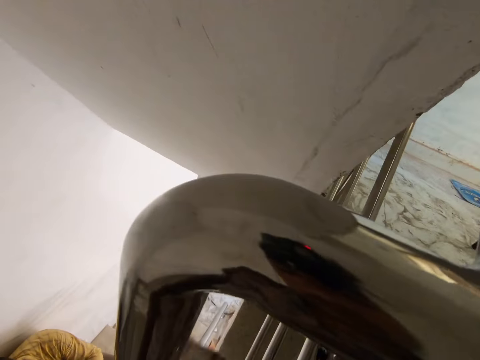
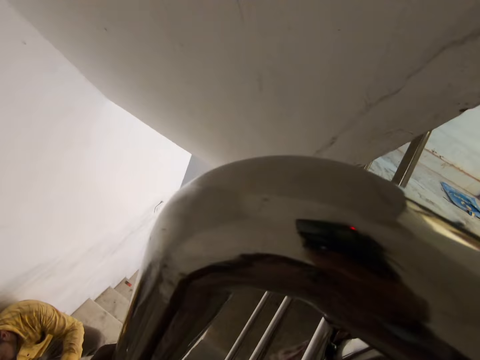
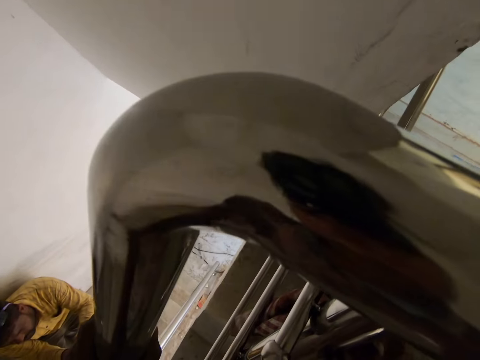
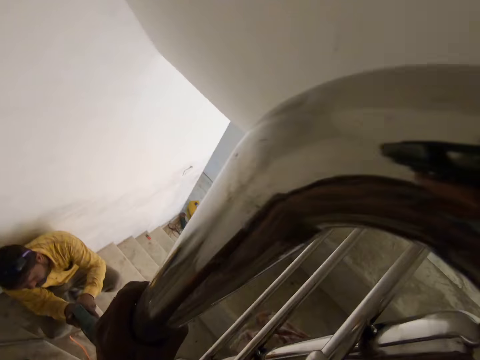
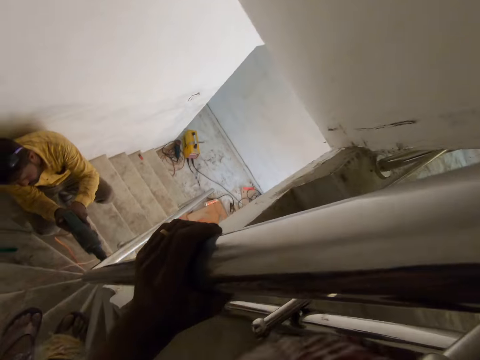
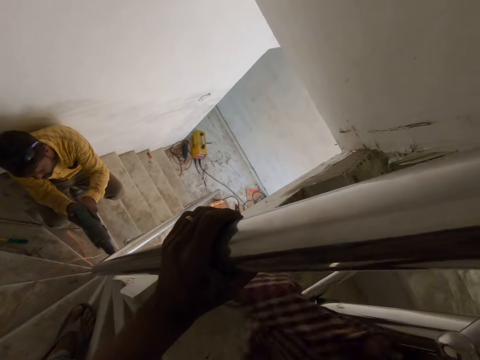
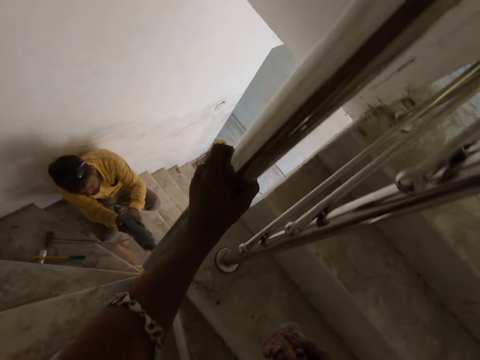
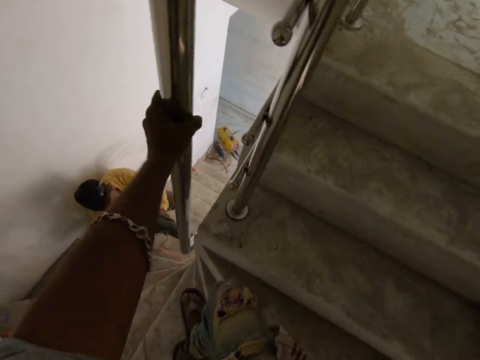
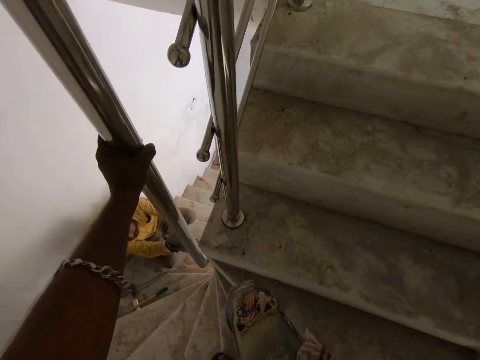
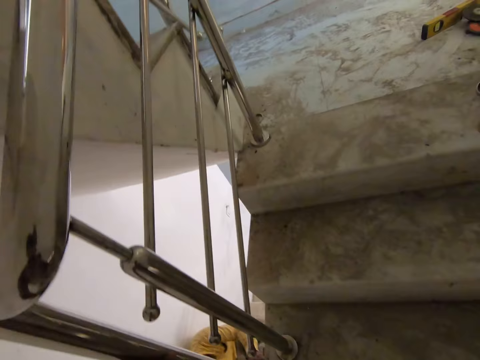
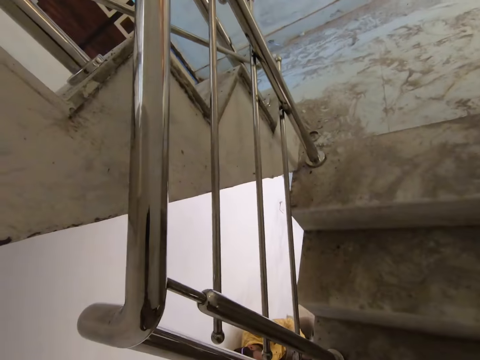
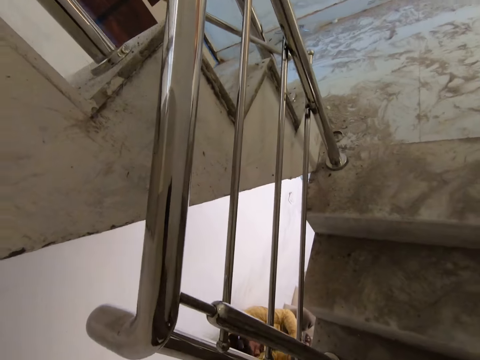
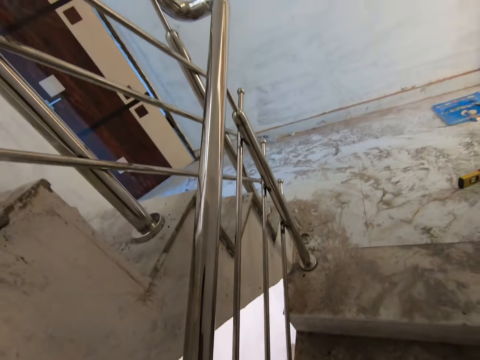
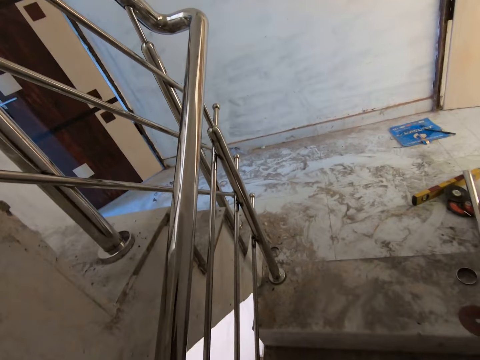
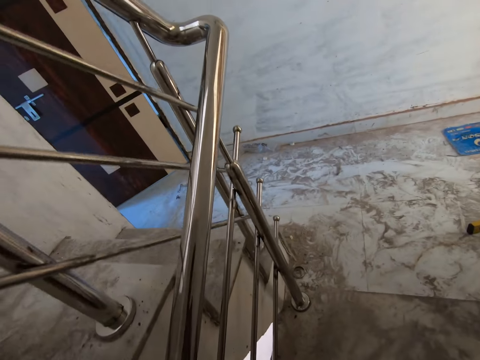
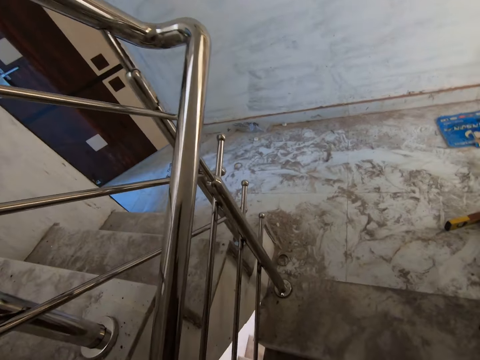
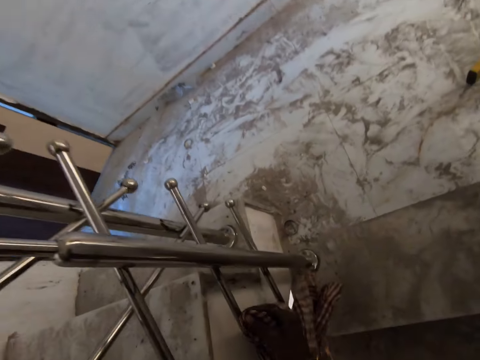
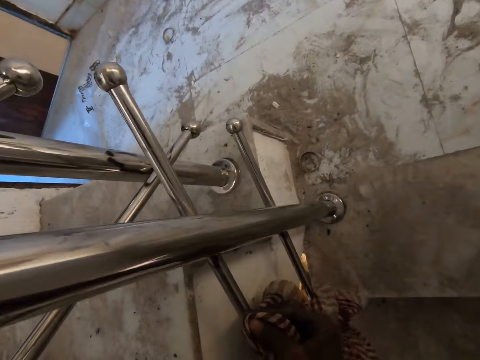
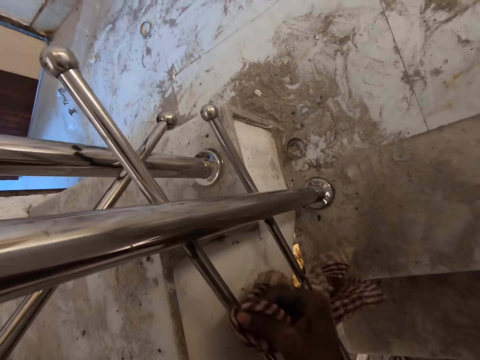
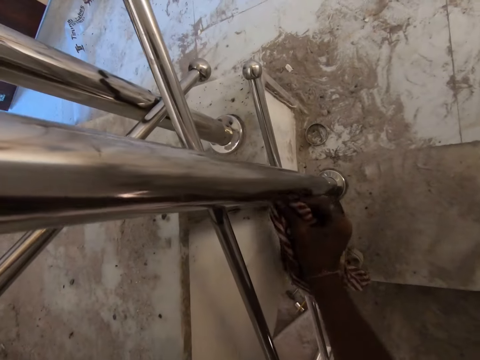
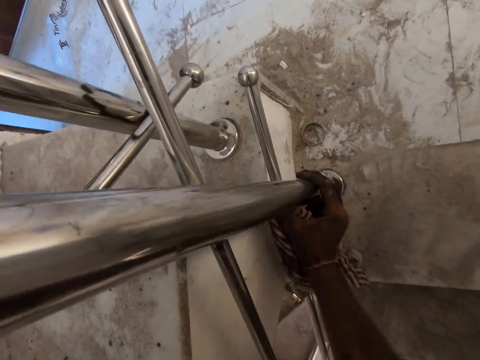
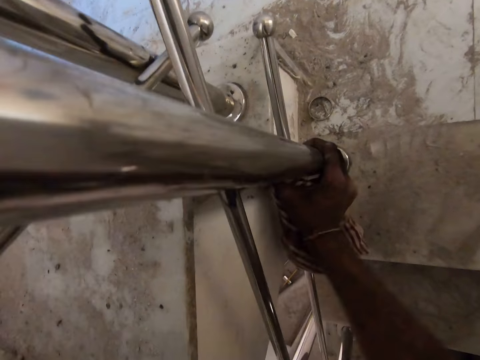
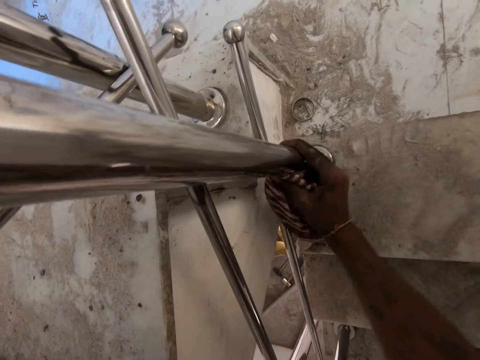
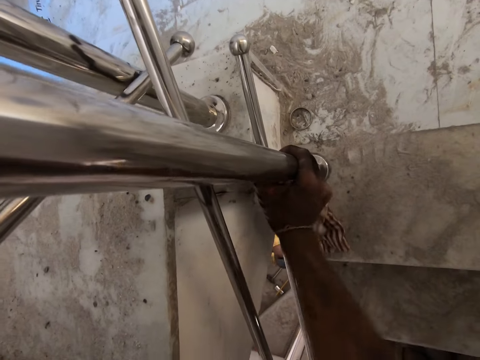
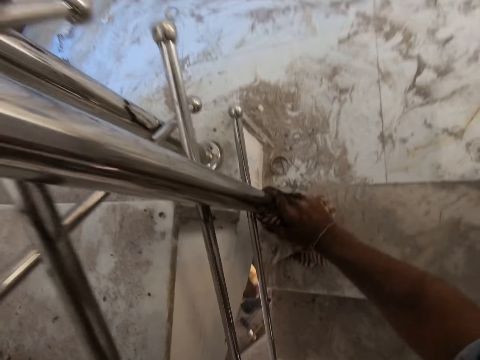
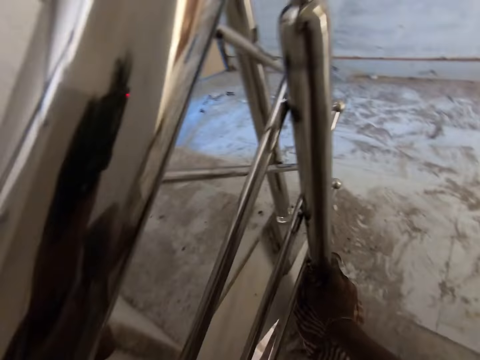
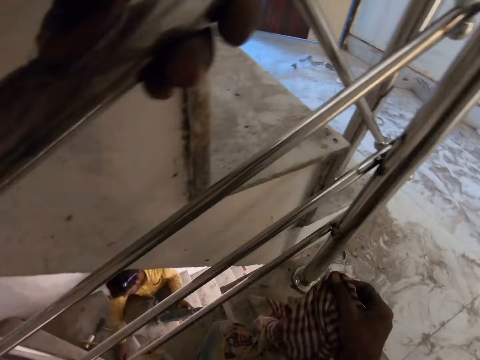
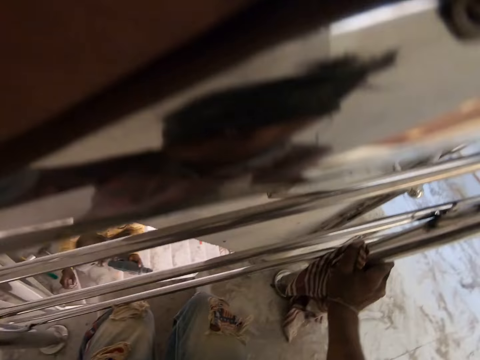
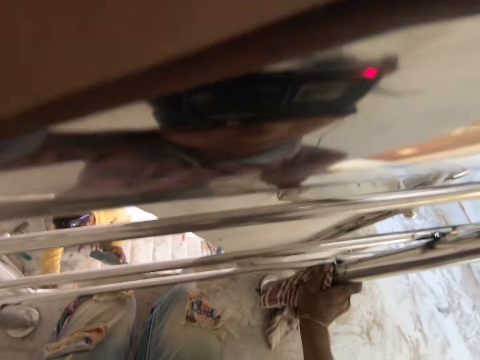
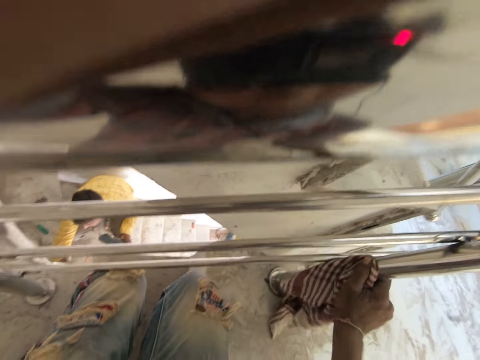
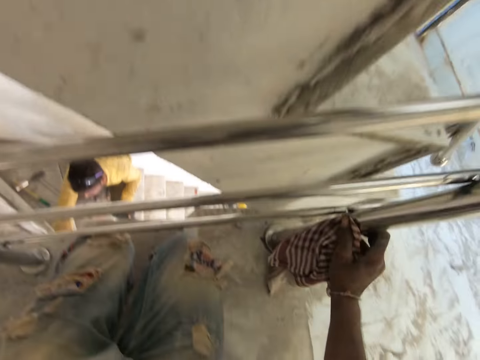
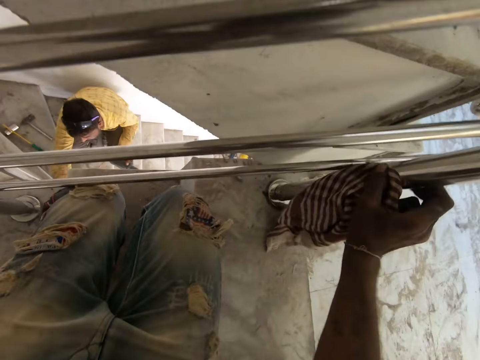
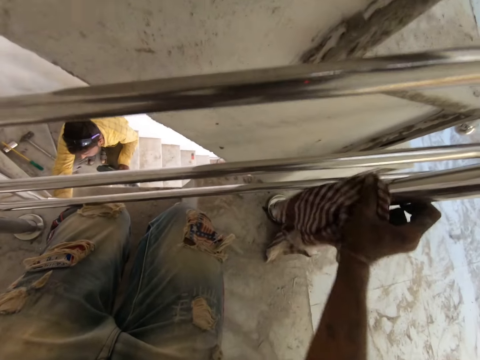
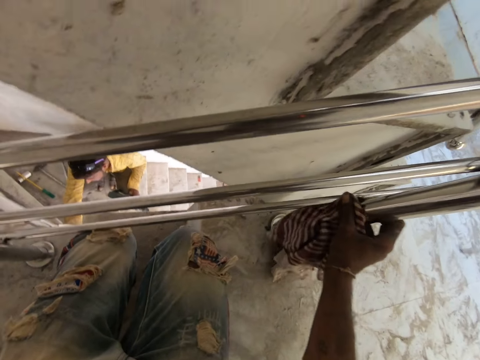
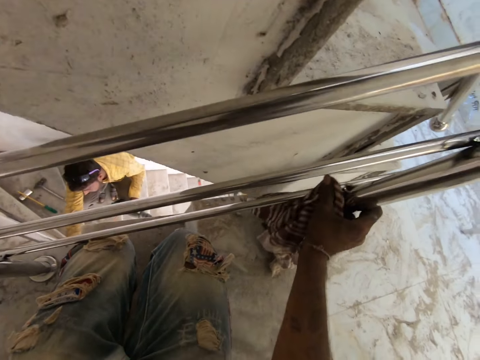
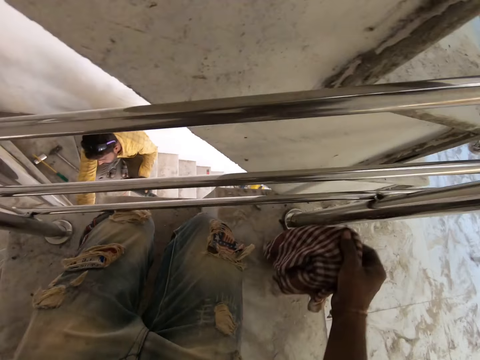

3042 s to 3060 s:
The man drills a hole on the stairs rail with a drilling machine in his hands. The camera wearer walks up the stairs. He cleans the stairs rail with the napkin in his right hand. He holds the stairs rail with his left hand. He cleans the stairs rail with the napkin in his right hand.

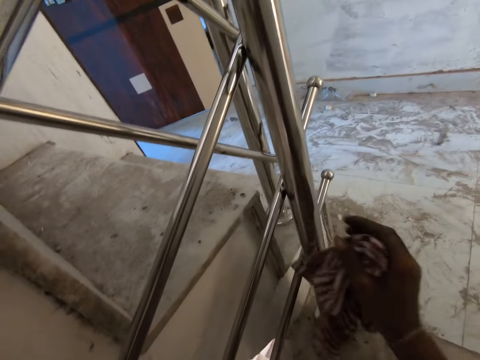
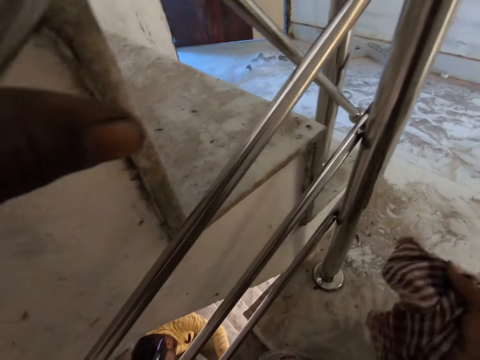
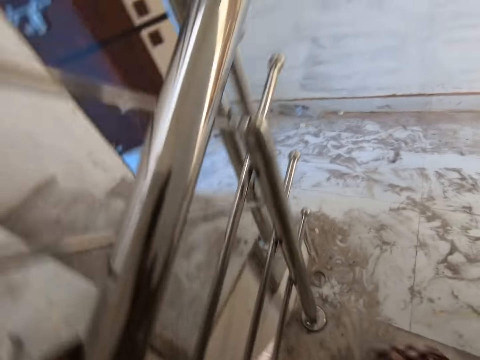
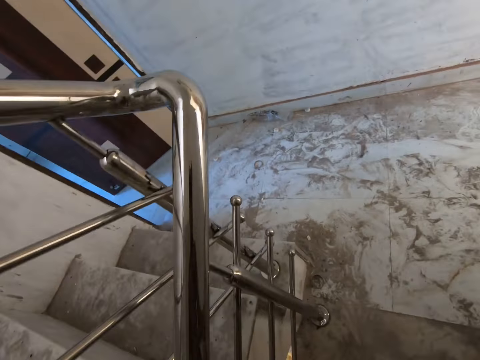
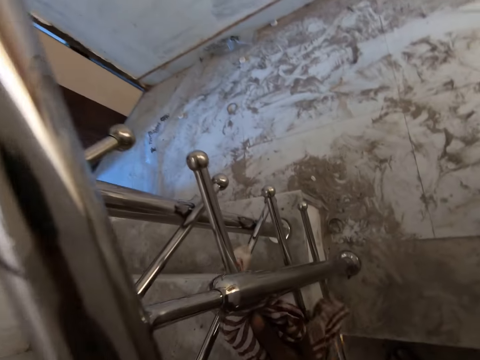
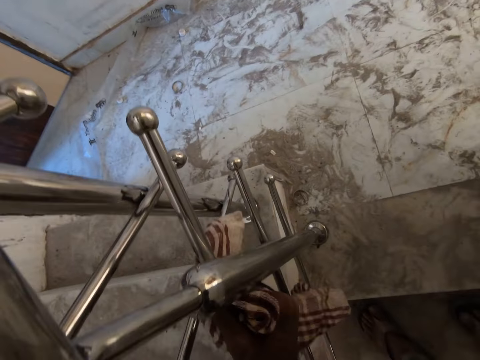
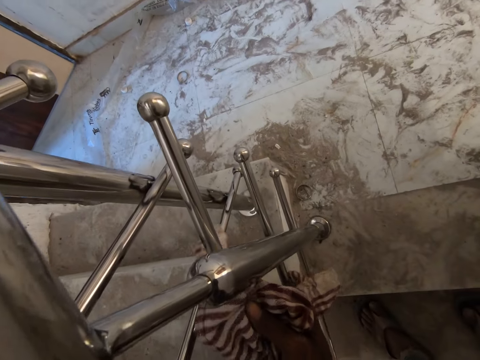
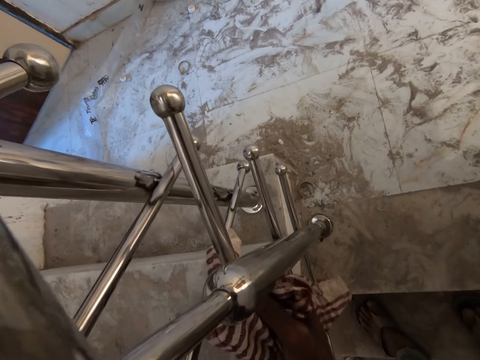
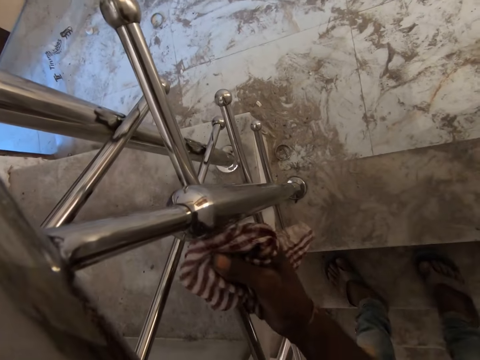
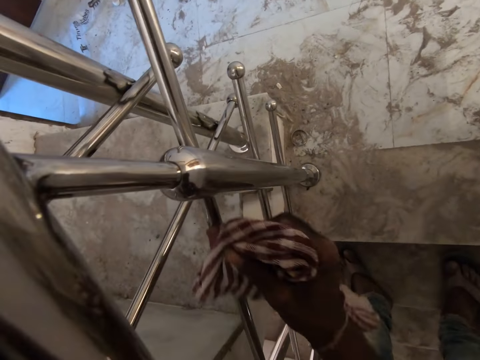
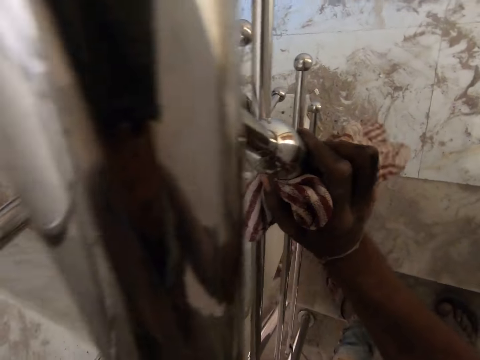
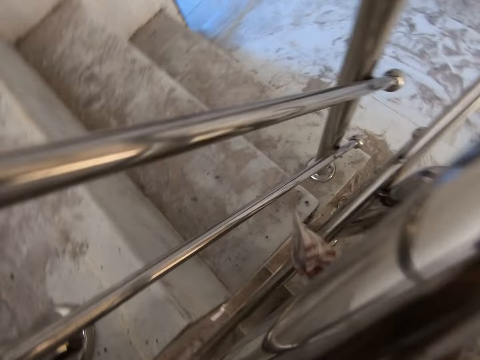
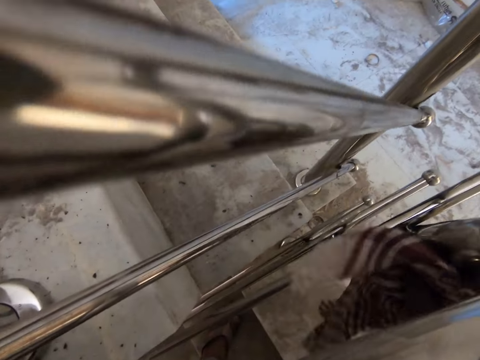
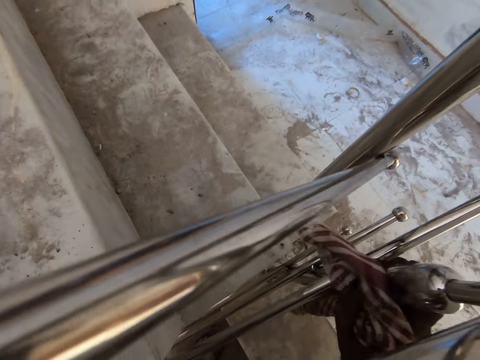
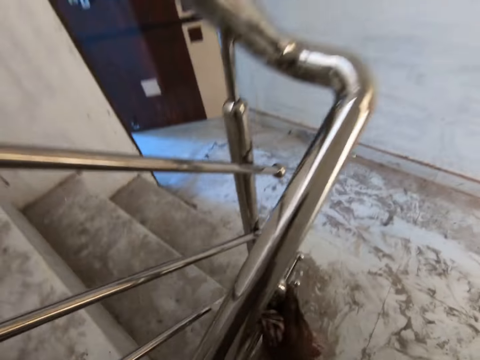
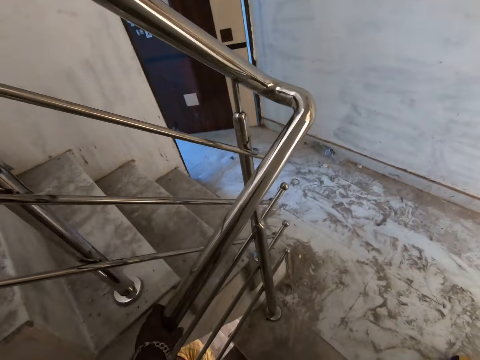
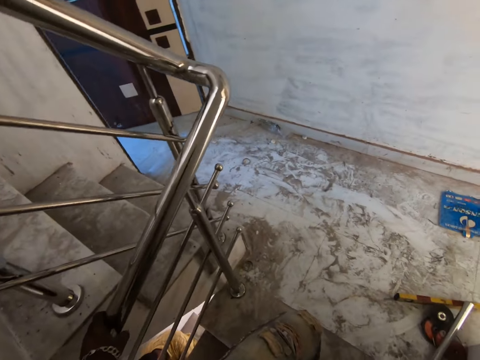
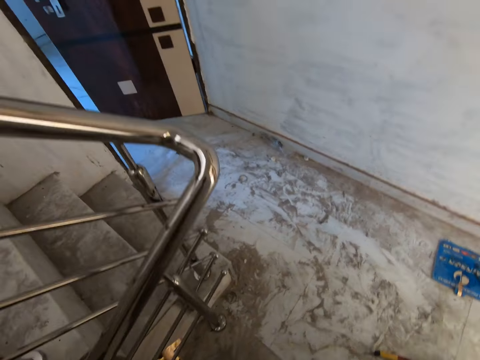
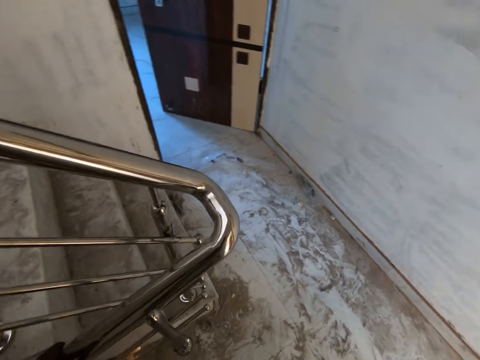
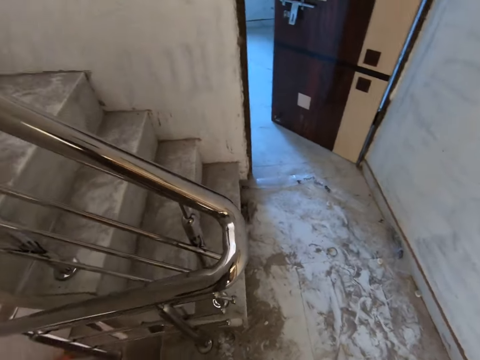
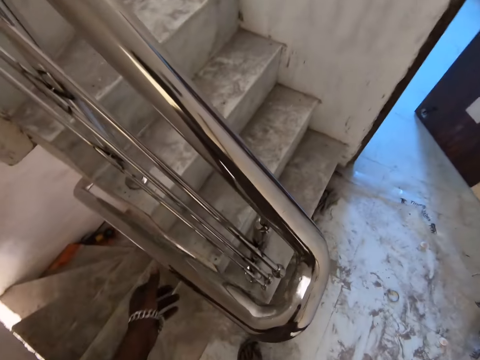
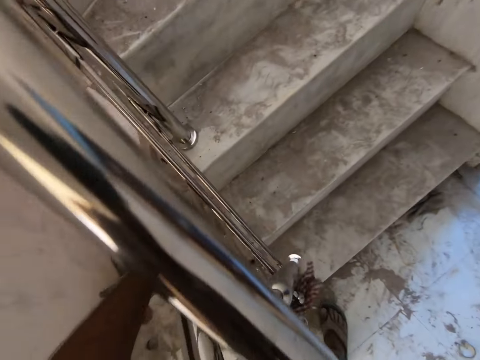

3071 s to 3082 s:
The camera wearer walks up the stairs. He wipes the stair rail with the cloth using his left hand. He cleans the stairs rail with the napkin in his right hand. He walks up the stairs. He touches the stair rail with his left hand.
